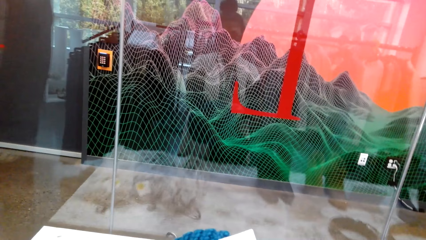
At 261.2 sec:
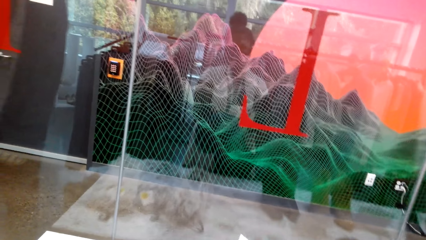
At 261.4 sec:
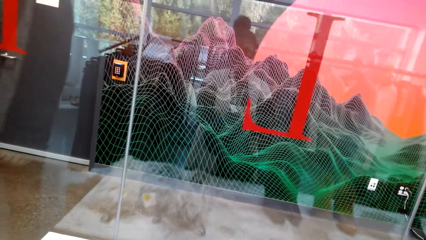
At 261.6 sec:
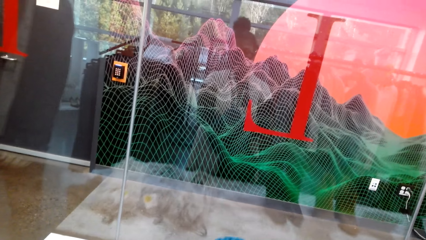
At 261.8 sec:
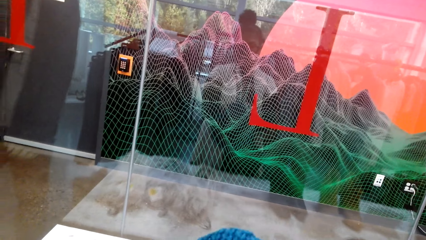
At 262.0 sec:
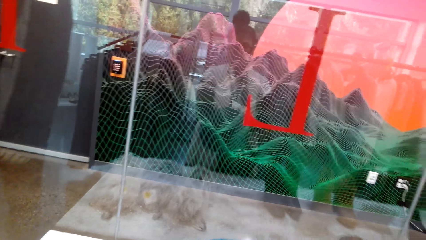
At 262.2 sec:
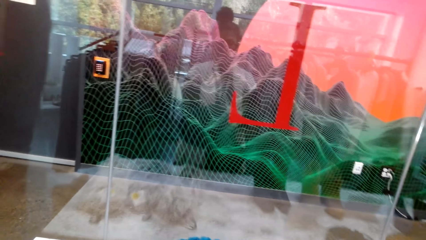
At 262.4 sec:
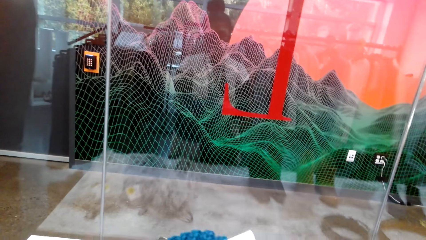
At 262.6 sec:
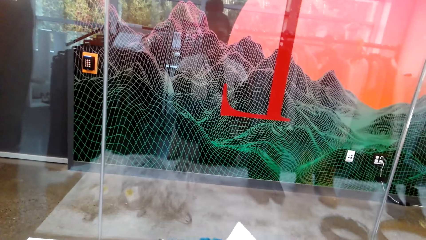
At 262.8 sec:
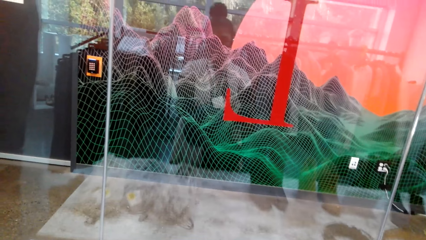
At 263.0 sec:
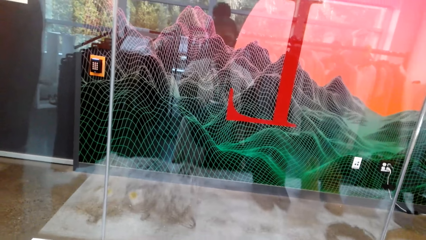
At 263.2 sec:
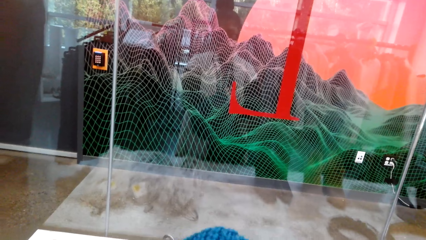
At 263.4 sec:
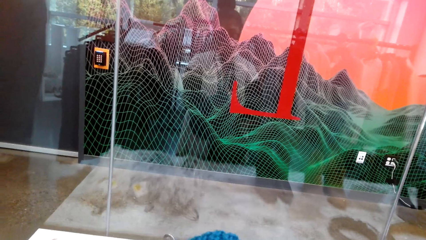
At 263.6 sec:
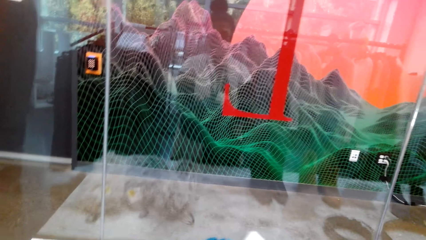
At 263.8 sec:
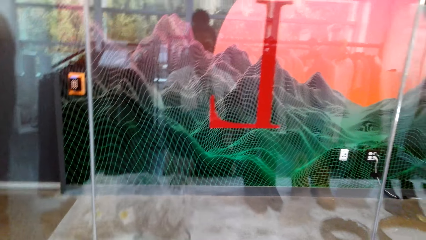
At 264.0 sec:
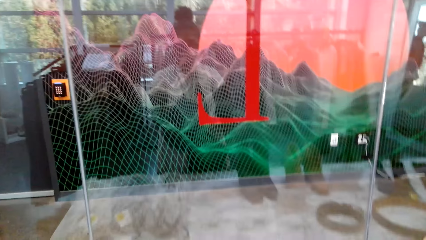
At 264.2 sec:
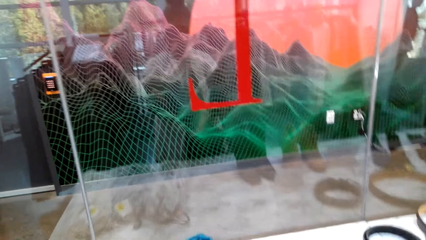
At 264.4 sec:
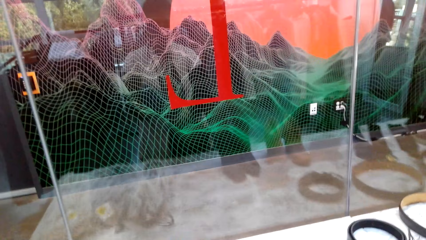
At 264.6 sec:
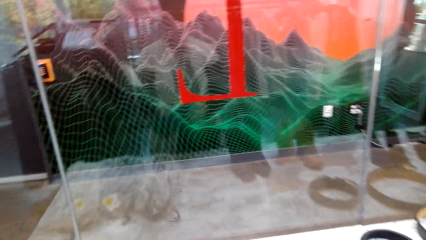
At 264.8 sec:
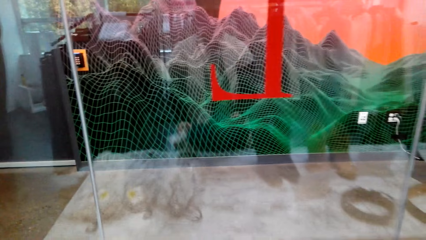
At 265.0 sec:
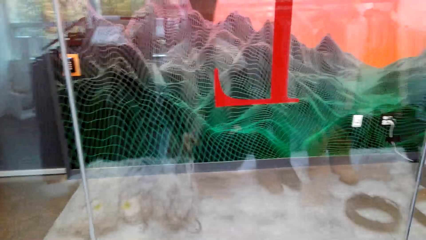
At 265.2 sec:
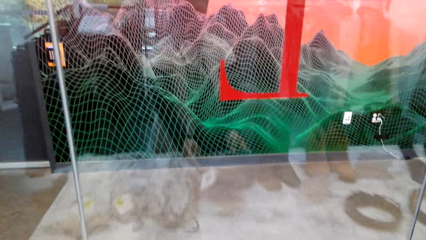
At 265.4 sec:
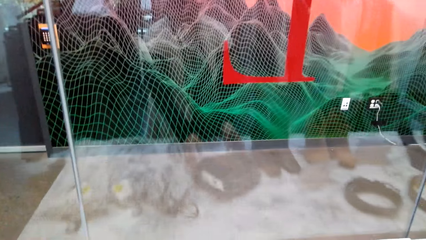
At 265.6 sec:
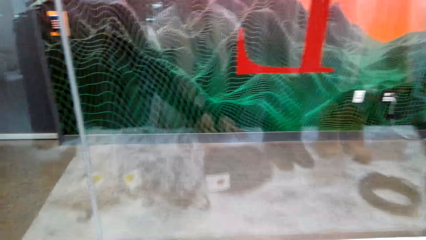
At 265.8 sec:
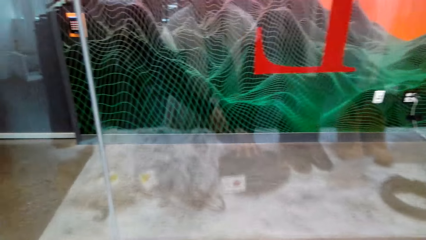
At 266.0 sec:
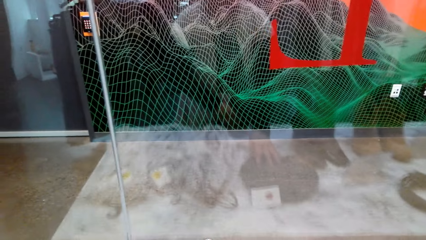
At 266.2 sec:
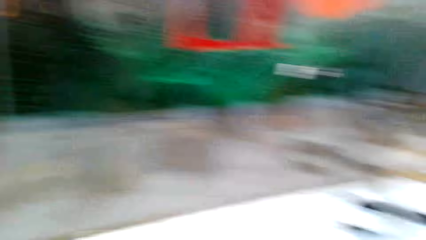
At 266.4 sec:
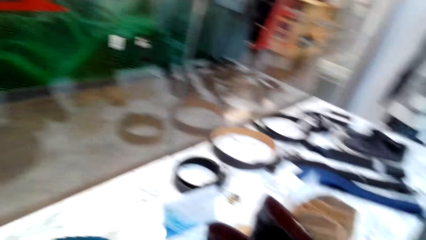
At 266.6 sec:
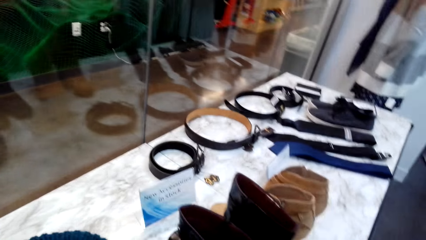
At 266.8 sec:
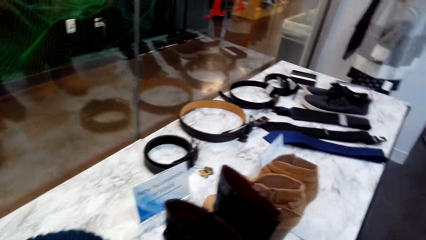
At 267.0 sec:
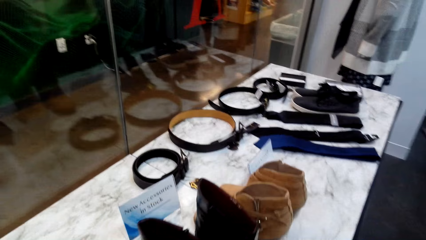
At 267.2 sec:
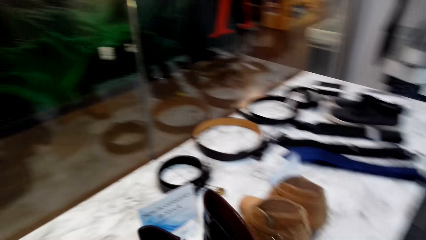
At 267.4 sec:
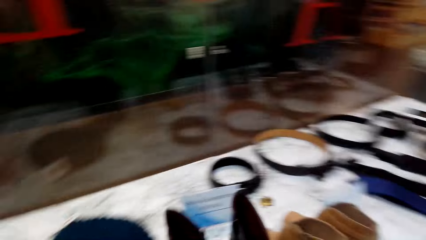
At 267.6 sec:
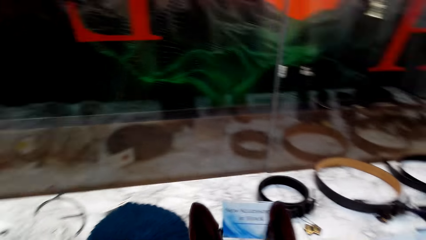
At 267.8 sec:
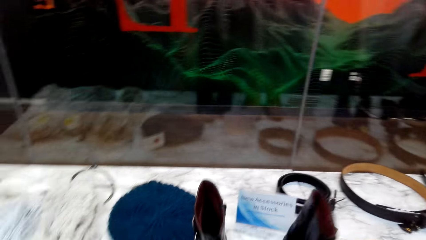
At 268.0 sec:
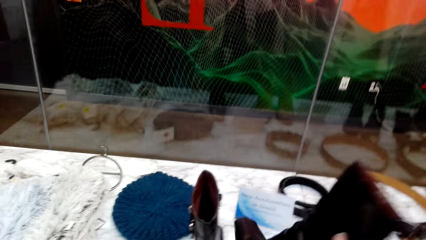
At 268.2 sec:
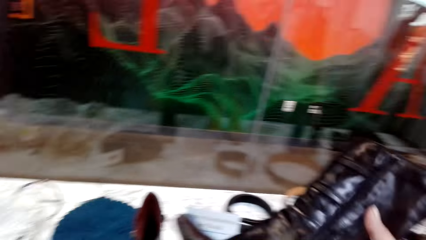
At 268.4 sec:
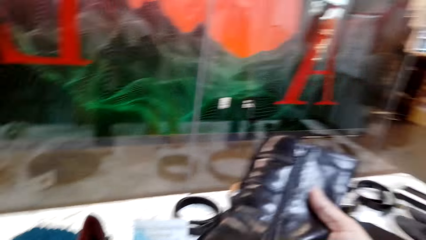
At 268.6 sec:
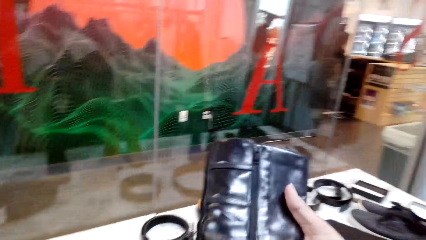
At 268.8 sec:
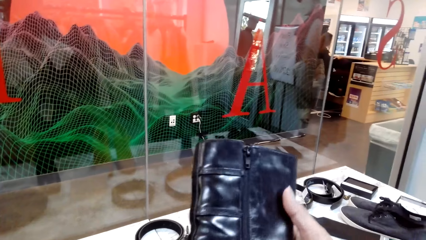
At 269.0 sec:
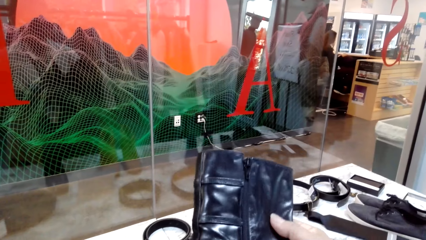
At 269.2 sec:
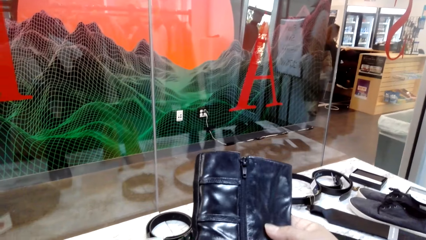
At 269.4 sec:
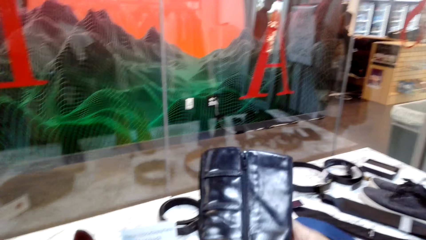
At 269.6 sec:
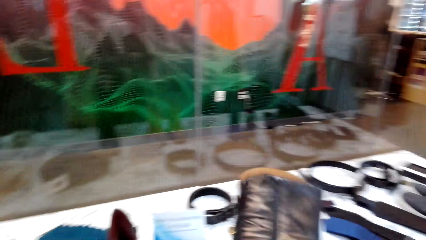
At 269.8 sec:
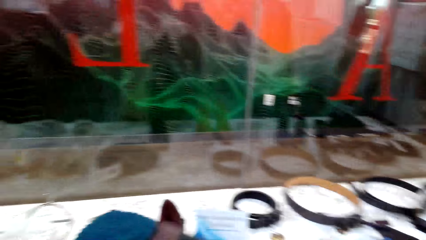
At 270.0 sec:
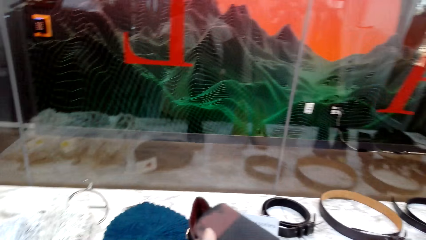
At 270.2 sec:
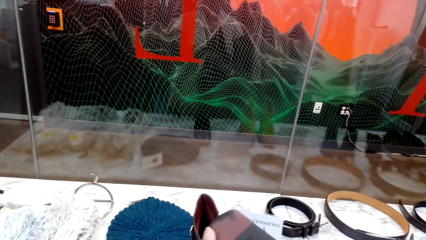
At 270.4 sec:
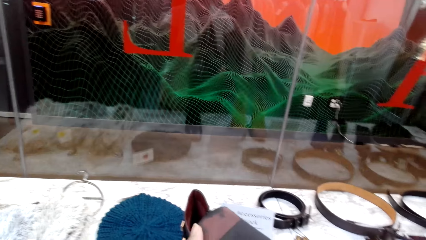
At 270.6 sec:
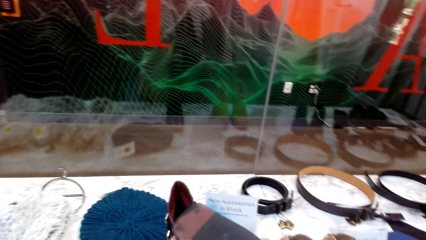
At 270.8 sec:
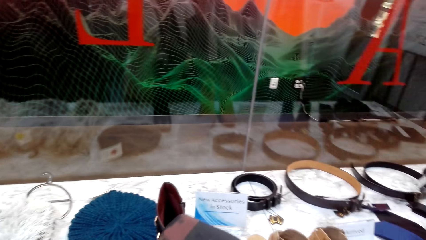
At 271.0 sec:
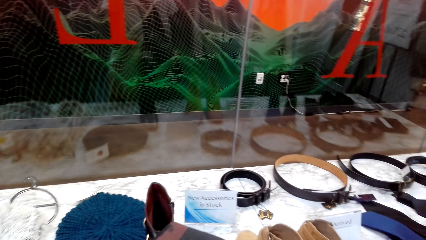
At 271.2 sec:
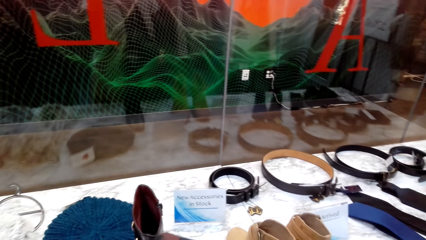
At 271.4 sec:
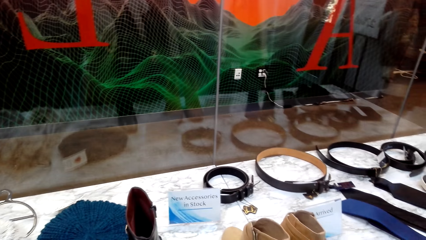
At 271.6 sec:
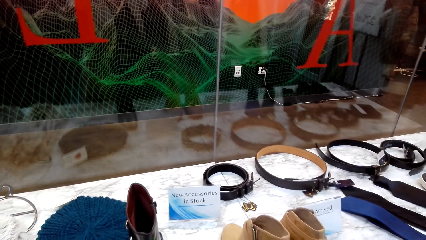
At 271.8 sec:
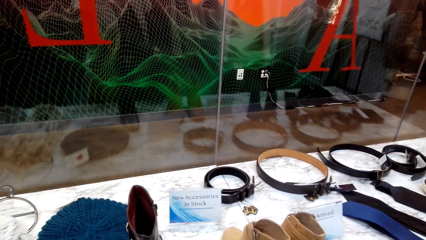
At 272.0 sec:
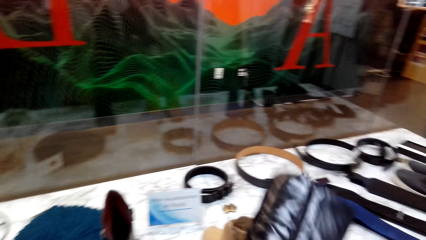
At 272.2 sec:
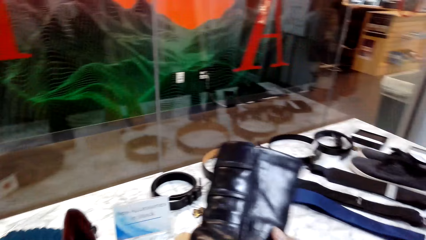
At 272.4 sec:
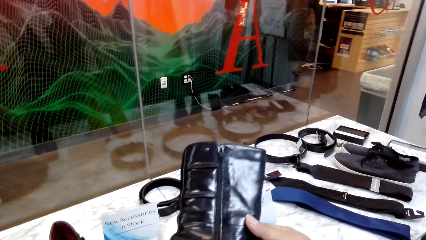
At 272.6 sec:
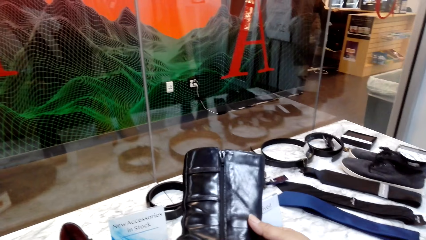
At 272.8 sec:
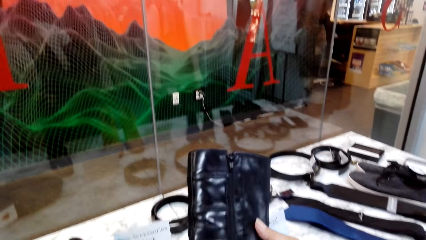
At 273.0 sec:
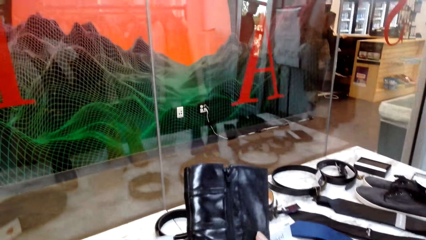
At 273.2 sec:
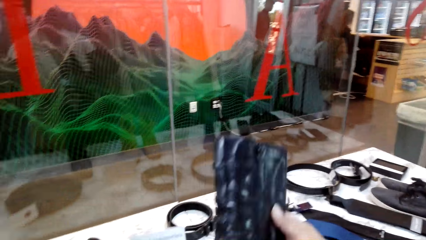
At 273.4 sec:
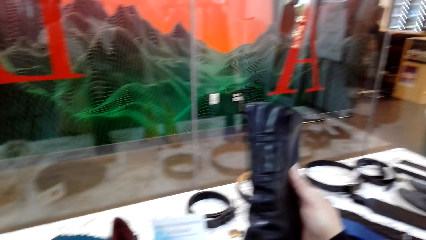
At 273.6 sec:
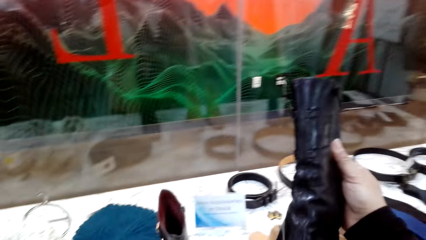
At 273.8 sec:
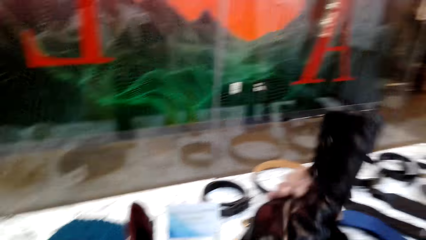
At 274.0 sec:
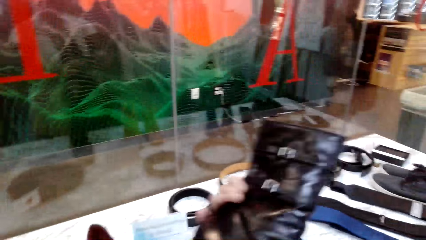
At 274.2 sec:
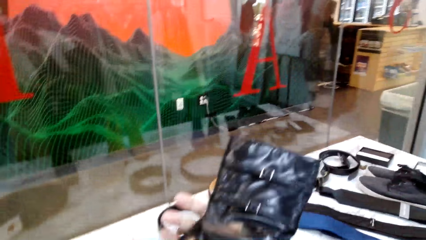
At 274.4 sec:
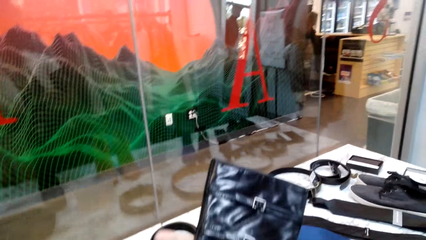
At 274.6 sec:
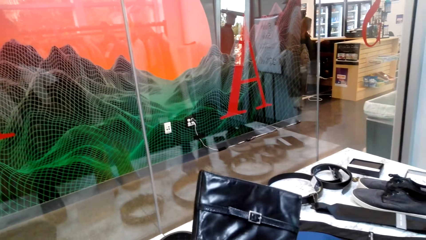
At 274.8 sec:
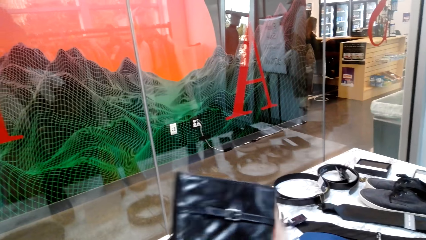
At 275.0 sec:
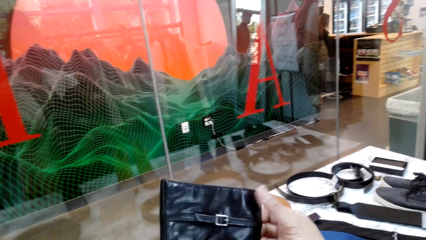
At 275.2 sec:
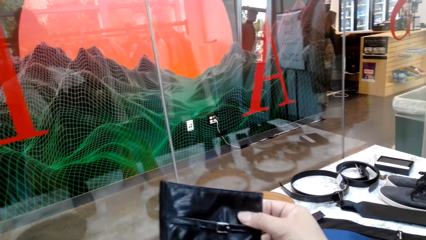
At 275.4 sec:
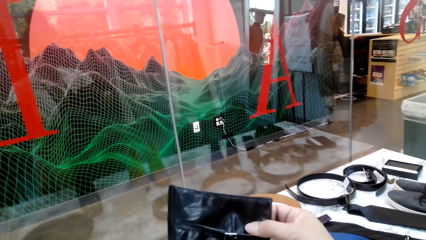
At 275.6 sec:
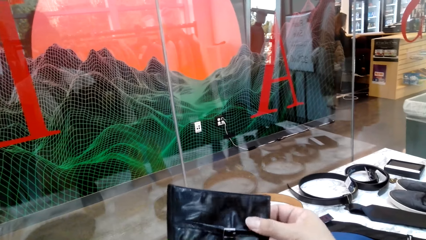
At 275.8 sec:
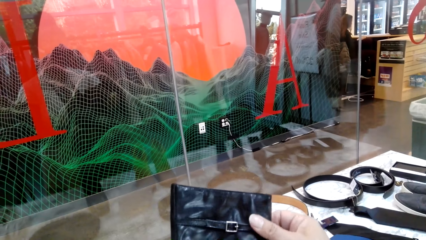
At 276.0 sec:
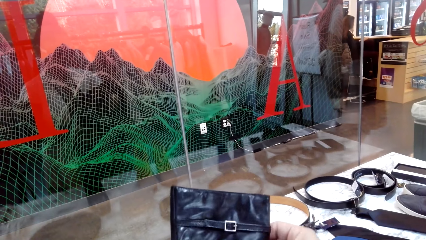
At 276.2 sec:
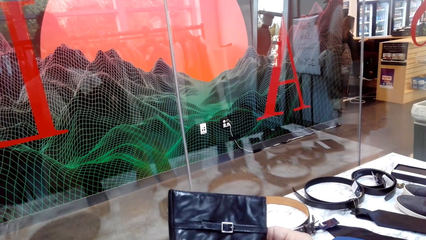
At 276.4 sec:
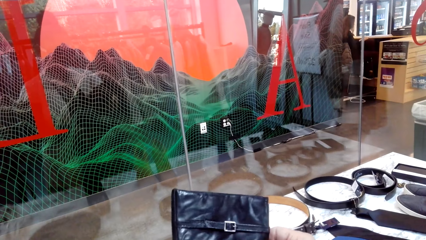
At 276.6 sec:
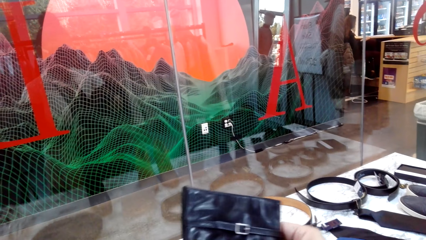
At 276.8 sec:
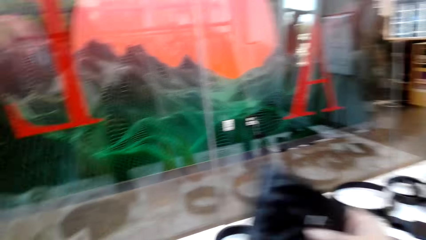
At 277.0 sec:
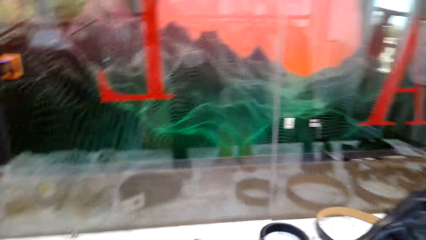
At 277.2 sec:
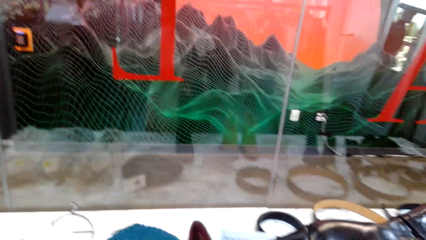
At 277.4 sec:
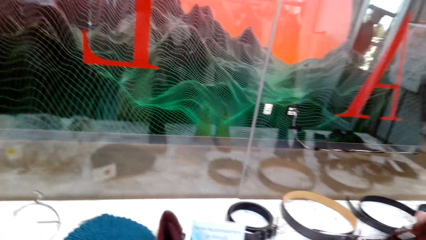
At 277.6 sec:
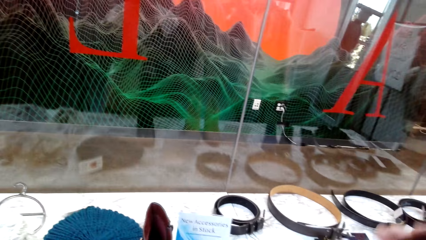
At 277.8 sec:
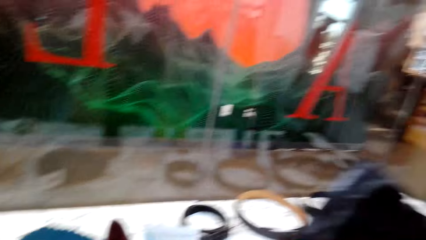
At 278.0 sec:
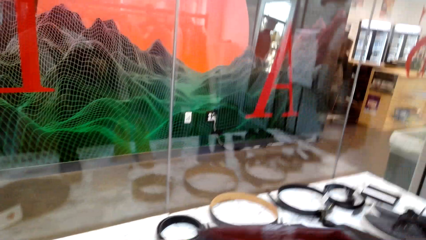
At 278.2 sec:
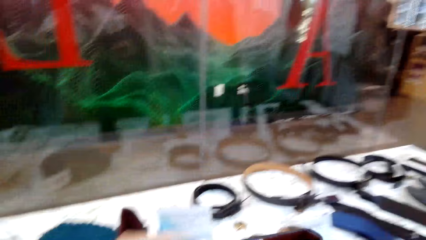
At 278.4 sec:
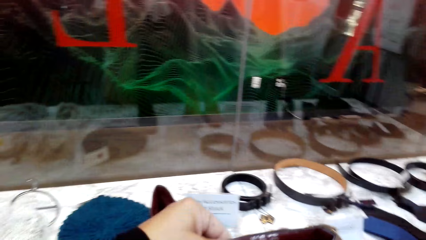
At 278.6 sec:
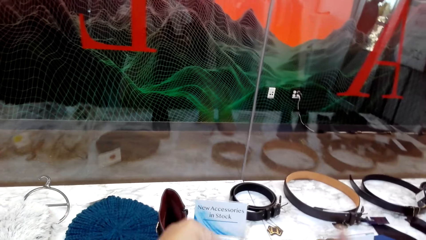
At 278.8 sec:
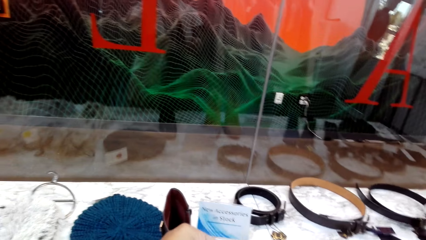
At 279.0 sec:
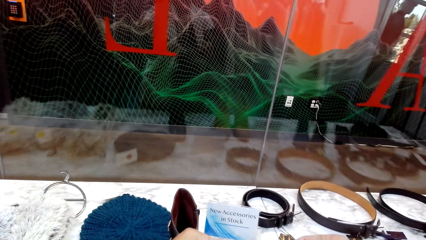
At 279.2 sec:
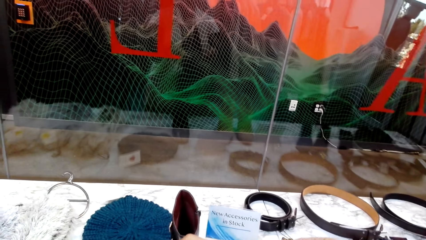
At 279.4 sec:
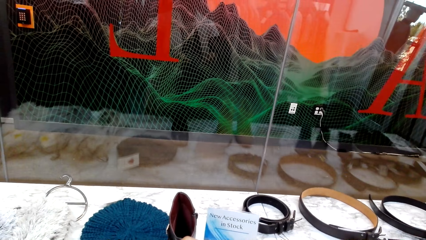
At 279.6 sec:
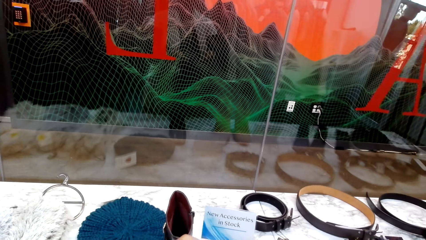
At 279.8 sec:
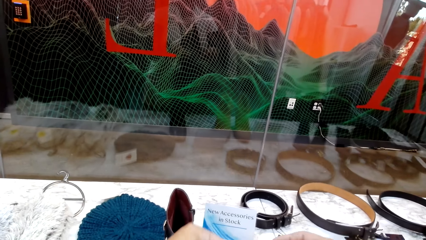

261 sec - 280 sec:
The camera wearer puts the woolen hat down. They pick a boot. They look at the boot.
